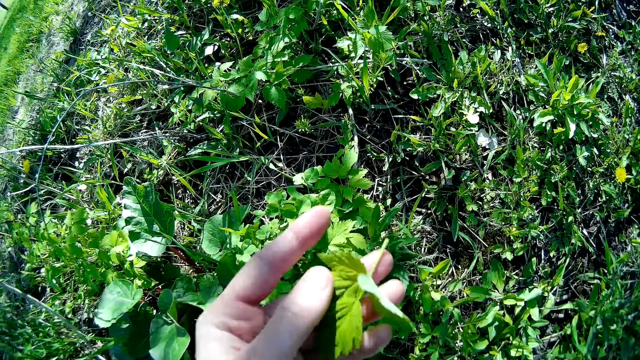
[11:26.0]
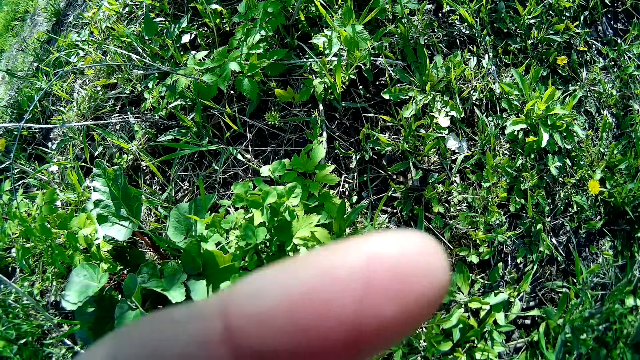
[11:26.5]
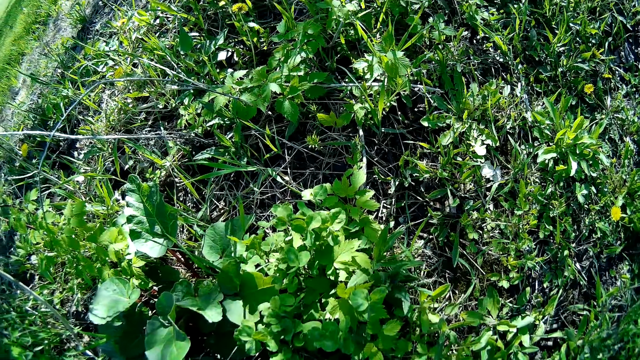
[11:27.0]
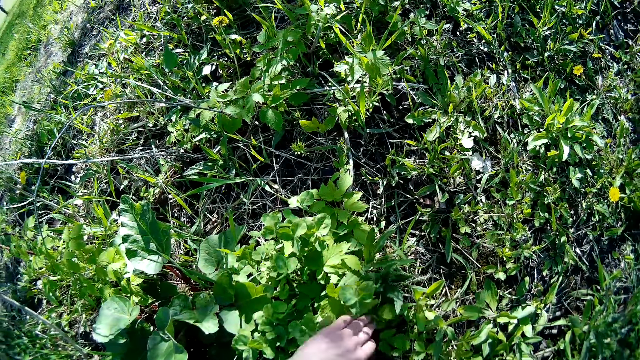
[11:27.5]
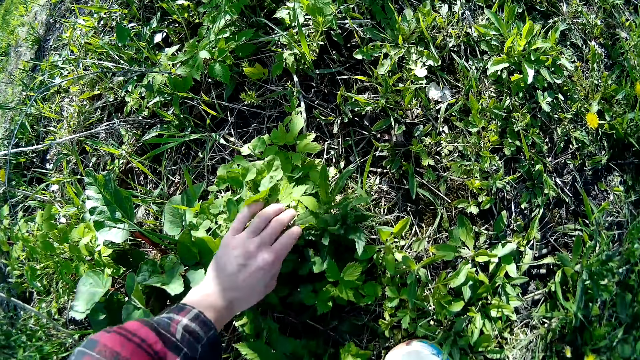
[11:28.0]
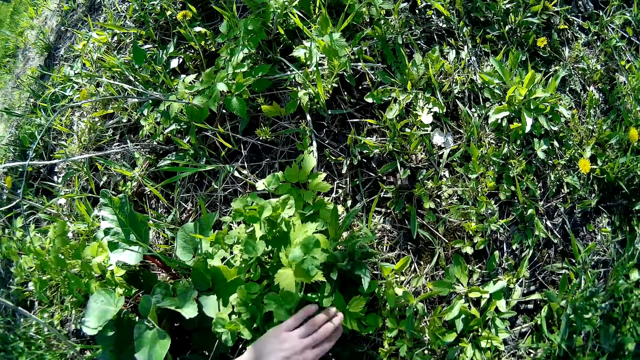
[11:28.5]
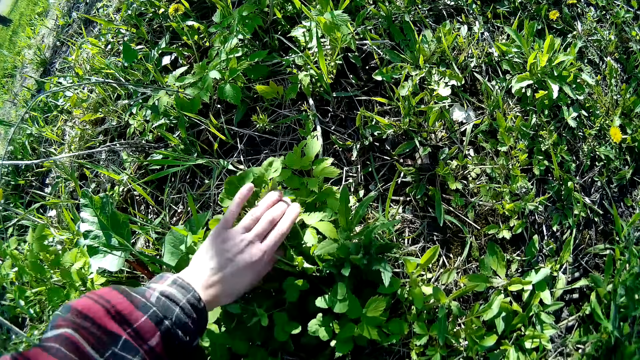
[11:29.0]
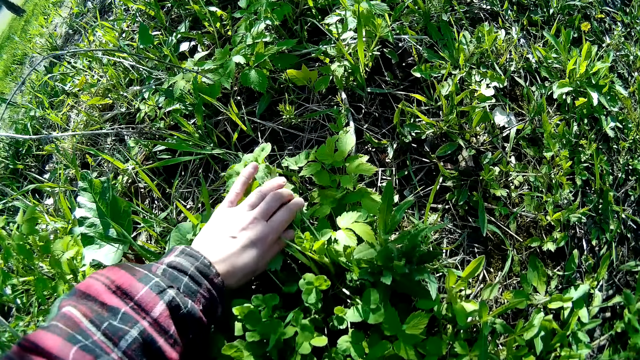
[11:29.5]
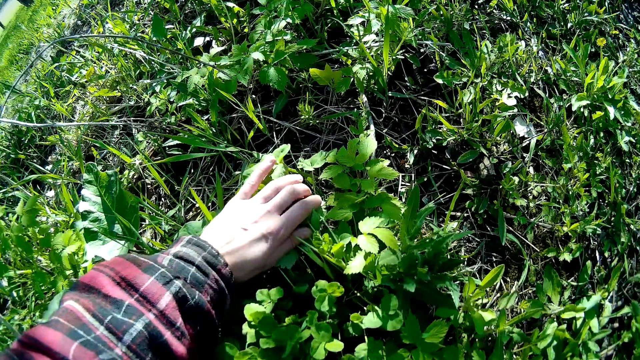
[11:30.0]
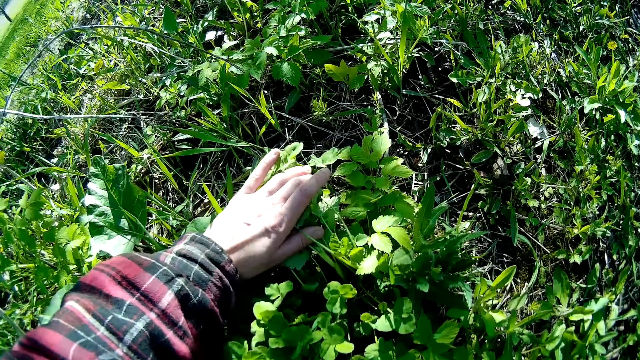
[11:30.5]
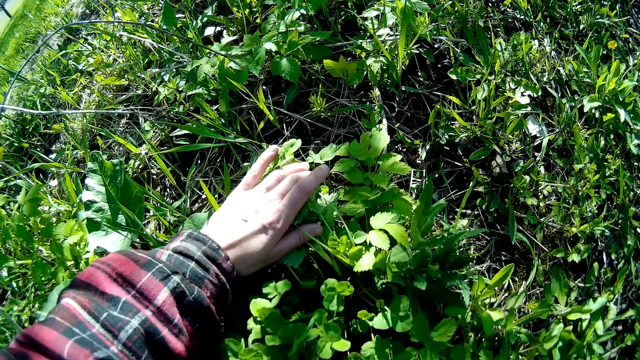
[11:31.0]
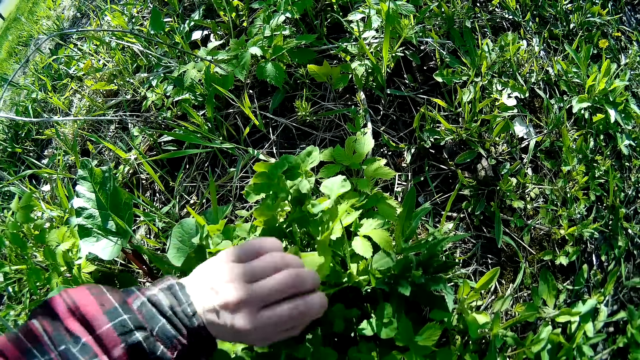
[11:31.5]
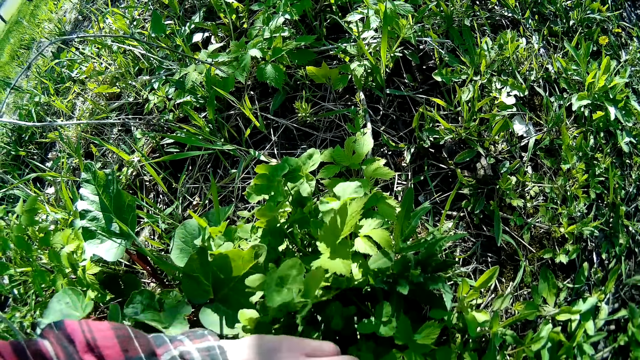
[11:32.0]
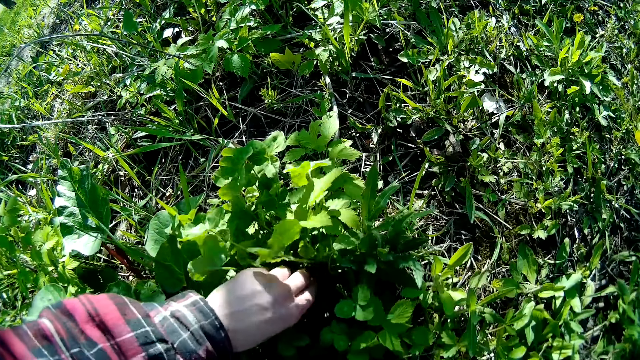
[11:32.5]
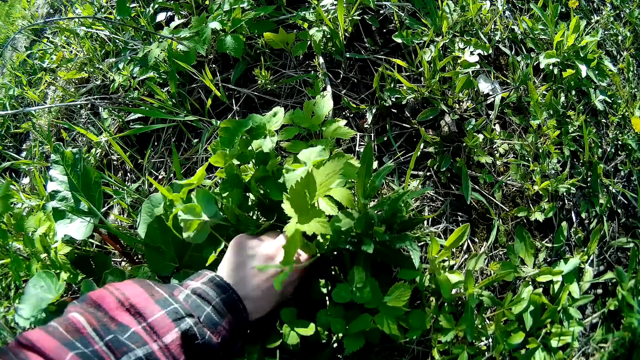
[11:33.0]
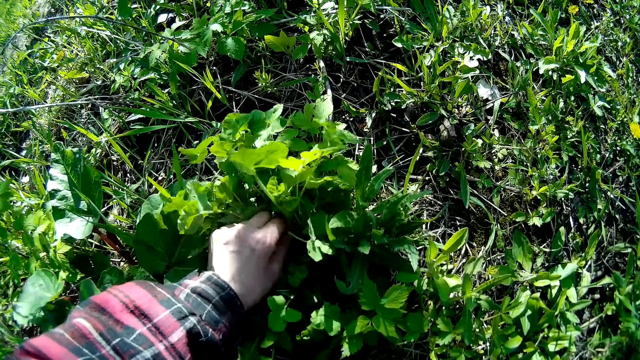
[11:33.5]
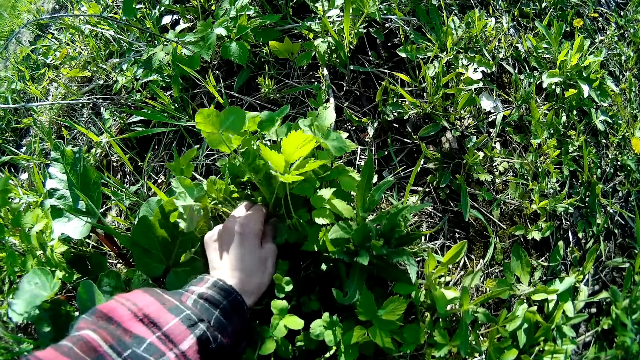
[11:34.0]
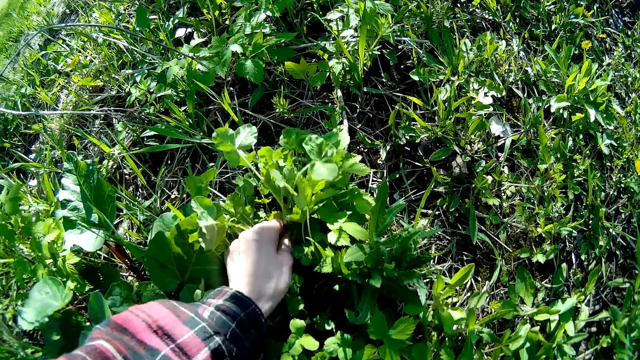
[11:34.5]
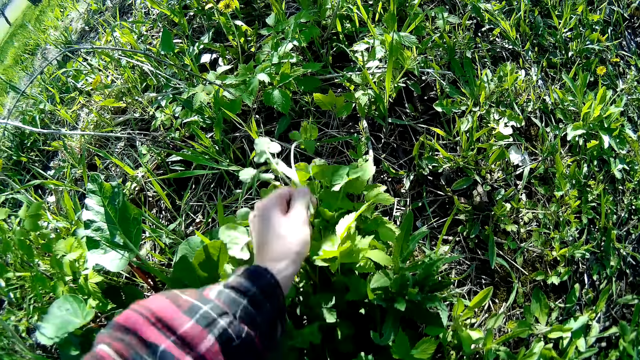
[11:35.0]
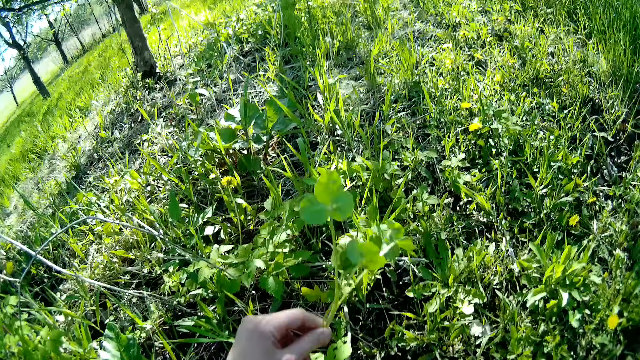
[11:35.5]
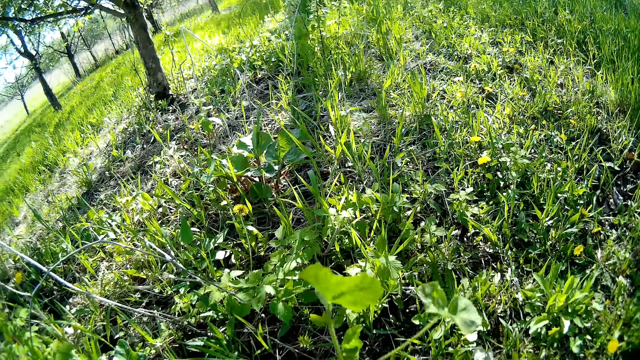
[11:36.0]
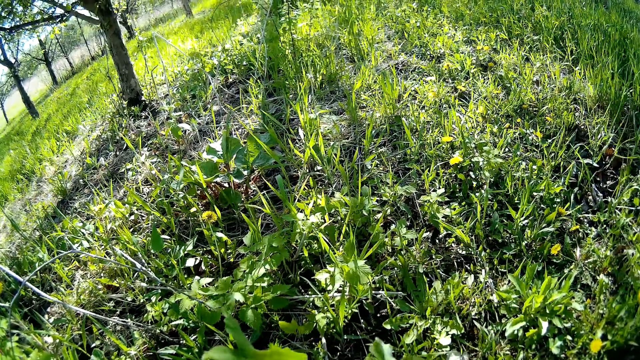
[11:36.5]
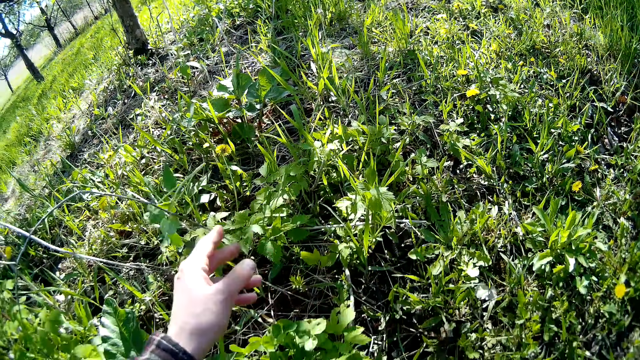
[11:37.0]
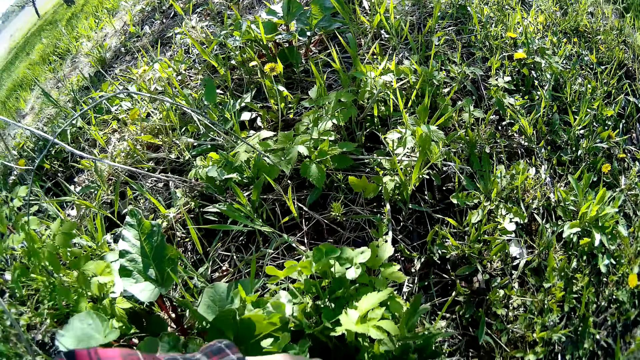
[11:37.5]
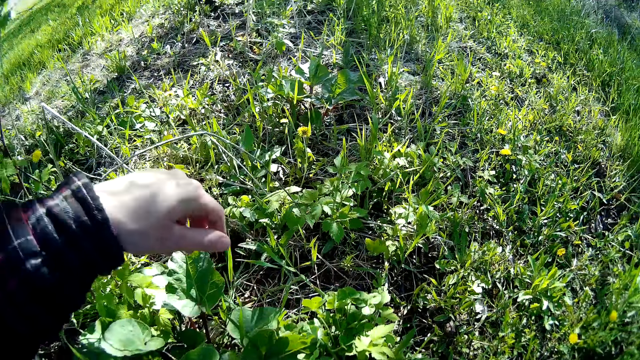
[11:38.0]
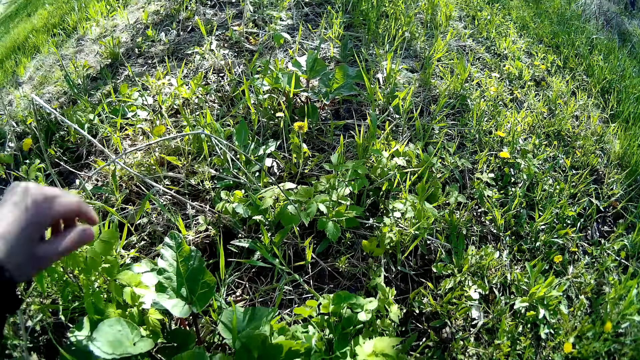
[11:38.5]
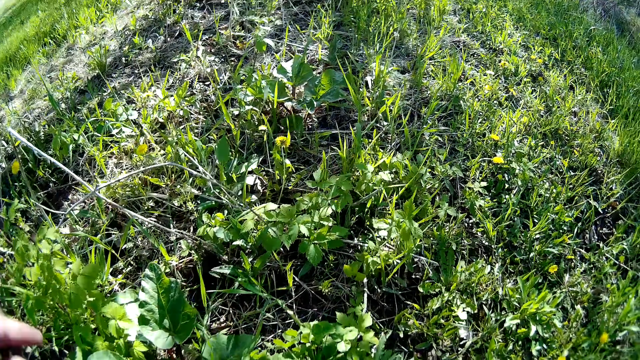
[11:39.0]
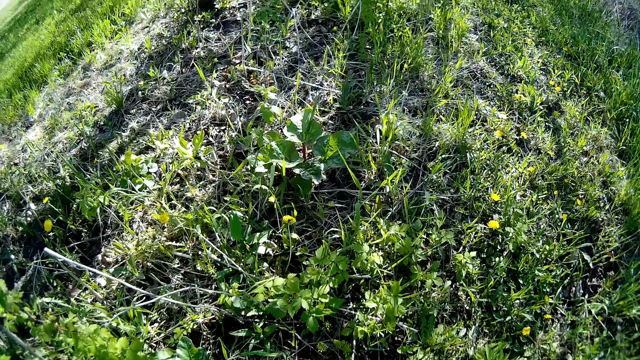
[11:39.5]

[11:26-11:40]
The camera wearer touches a plant on the floor with her left hand. She plucks more leaves from the plant on the floor with her left hand. She drops the leaves on the floor.

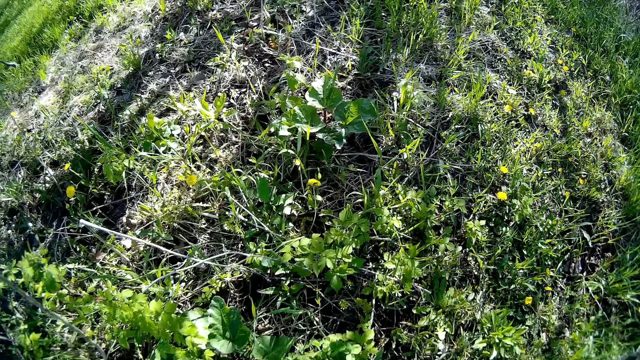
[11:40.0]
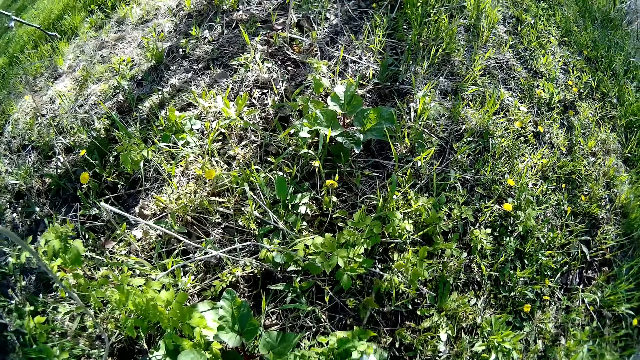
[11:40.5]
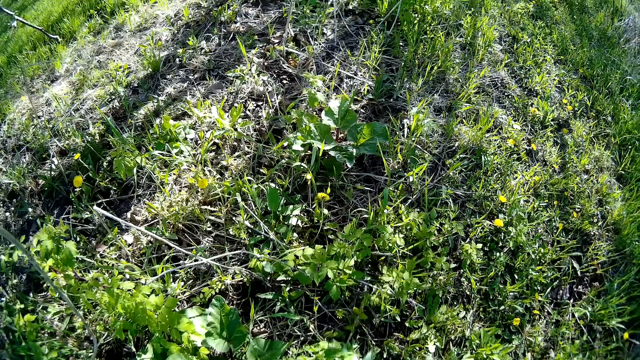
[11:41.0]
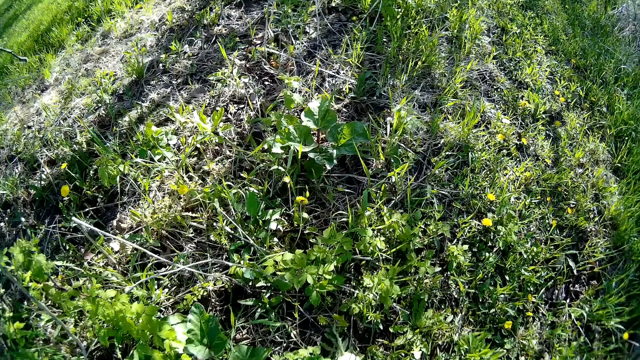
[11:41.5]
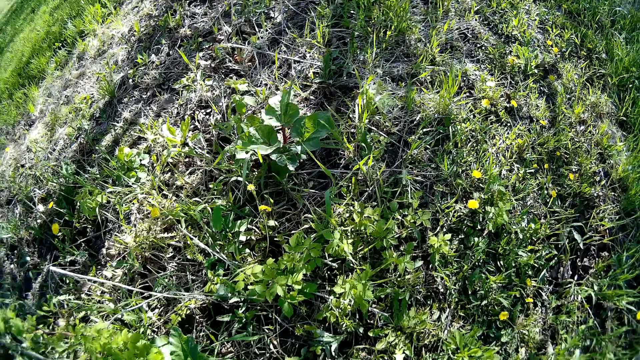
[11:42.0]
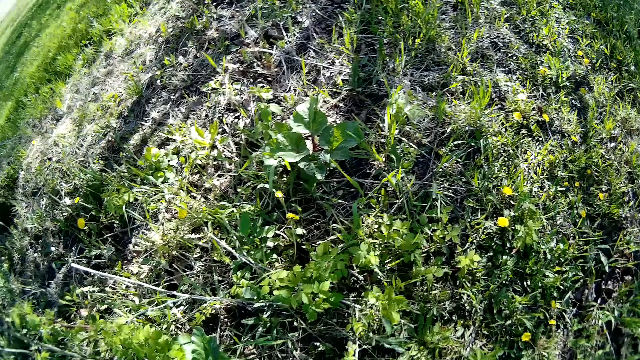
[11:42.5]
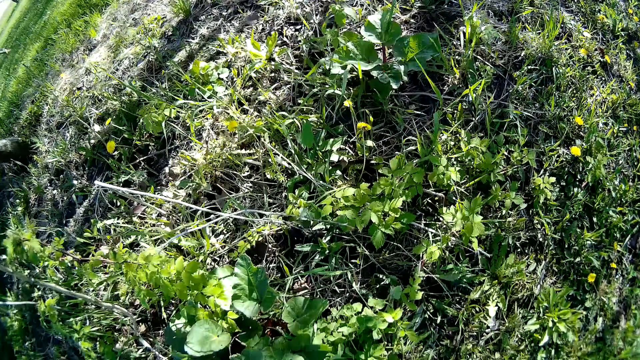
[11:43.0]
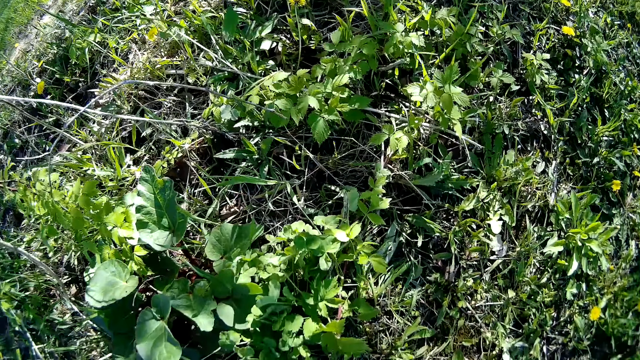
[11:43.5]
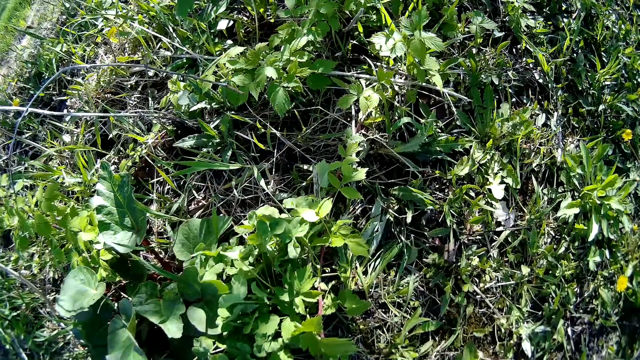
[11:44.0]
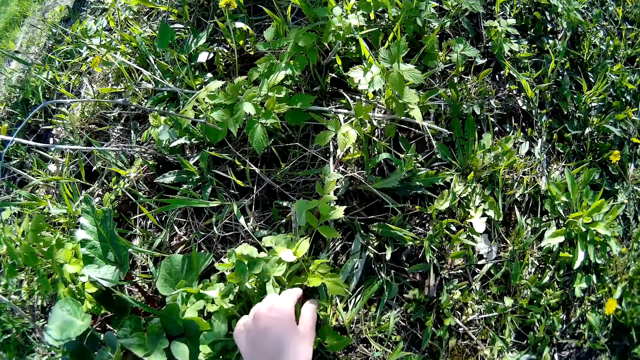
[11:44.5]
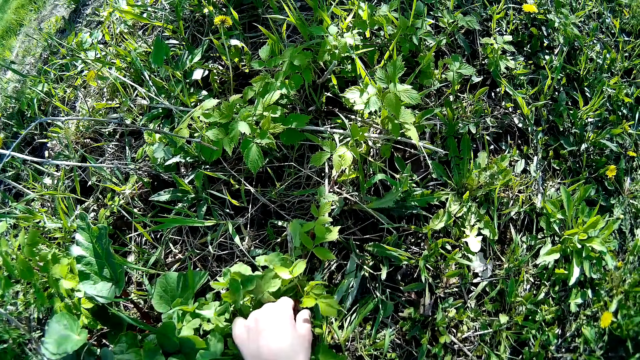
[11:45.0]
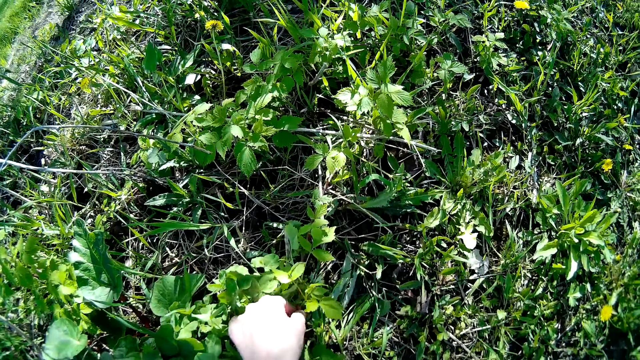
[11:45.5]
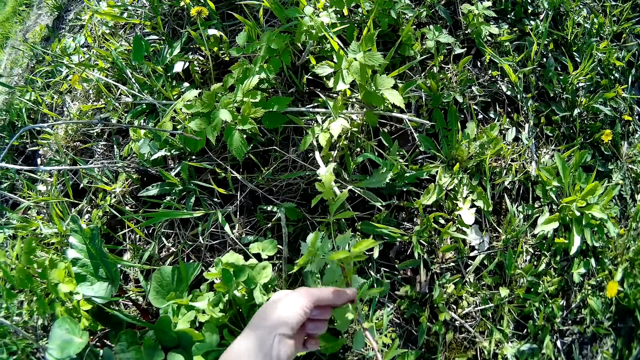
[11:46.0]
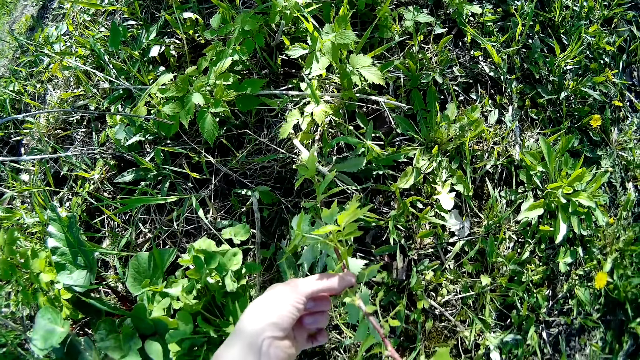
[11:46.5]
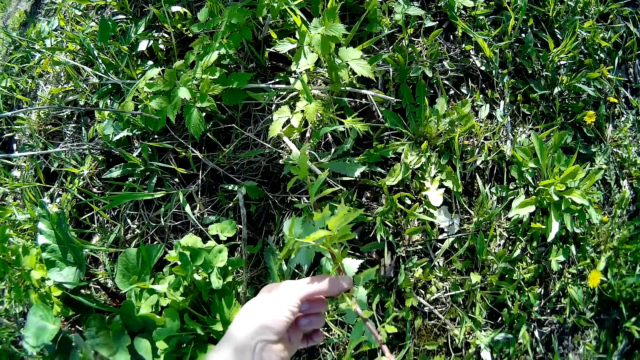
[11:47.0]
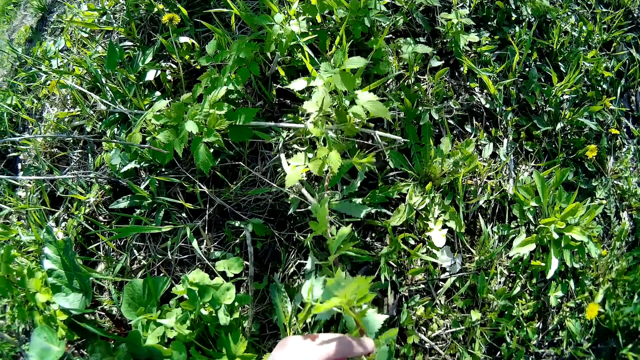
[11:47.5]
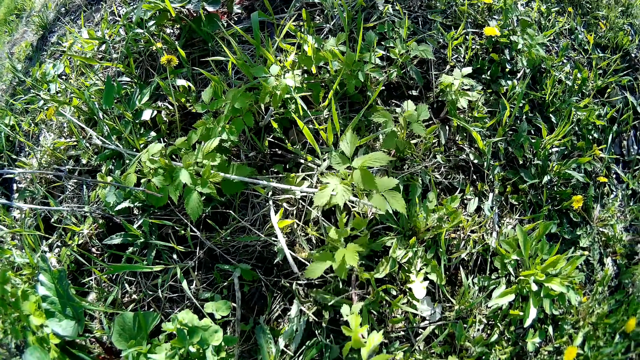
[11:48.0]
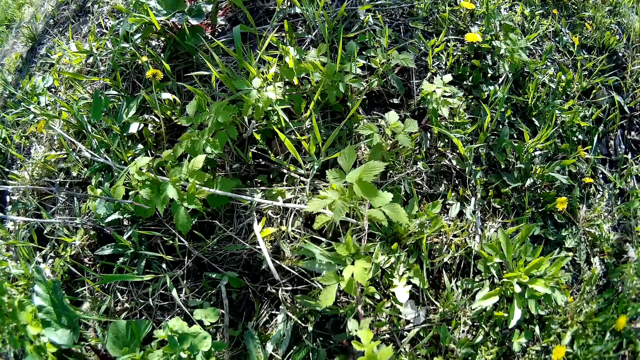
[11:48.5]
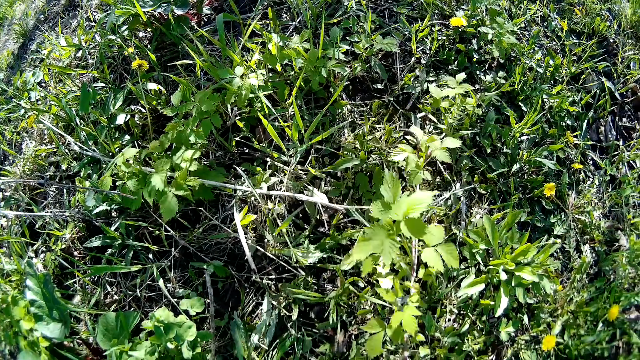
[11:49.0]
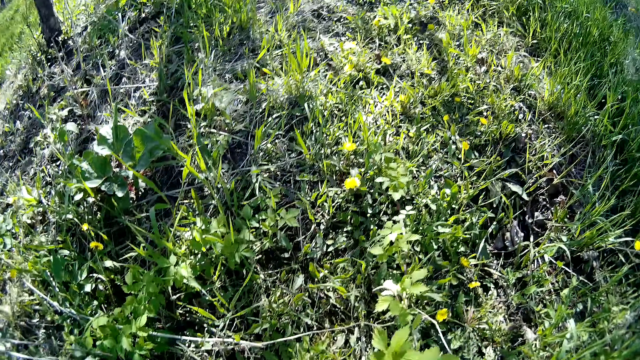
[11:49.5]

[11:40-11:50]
The camera wearer steps on something with the right foot. She kicks grasses with her right leg. She picks a plant from the floor with her right hand. She touches another plant.
